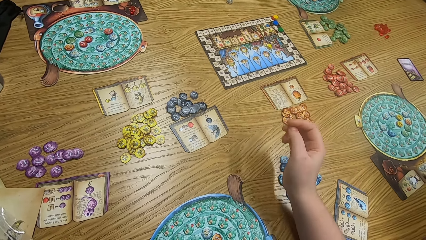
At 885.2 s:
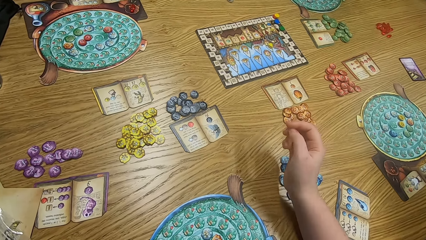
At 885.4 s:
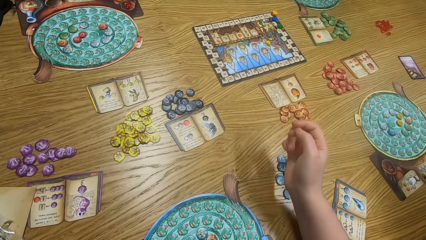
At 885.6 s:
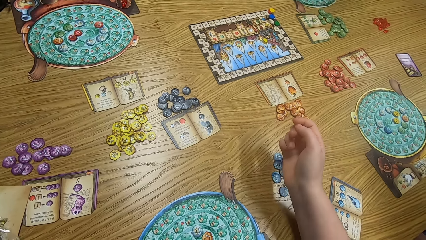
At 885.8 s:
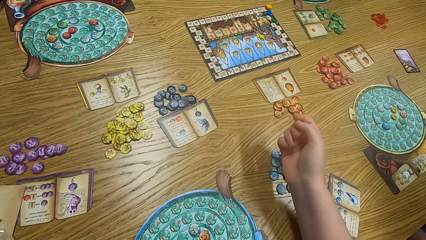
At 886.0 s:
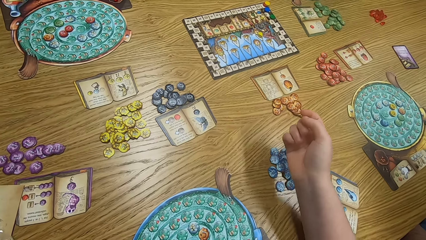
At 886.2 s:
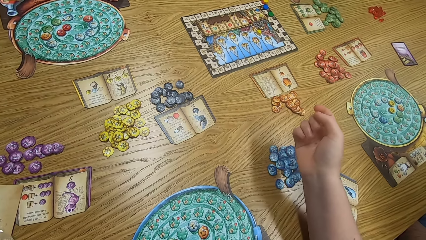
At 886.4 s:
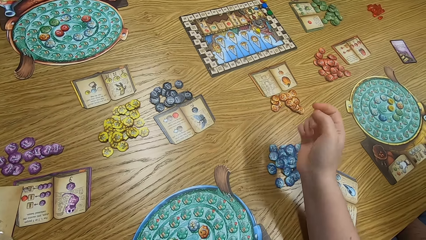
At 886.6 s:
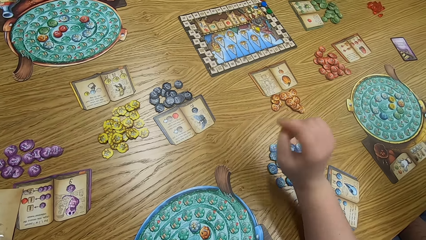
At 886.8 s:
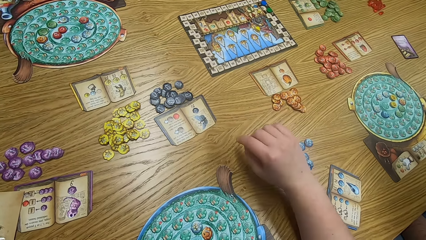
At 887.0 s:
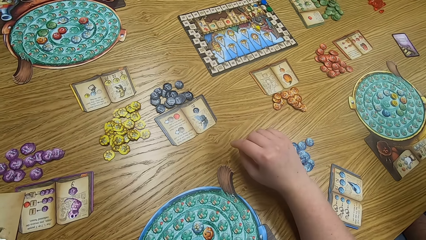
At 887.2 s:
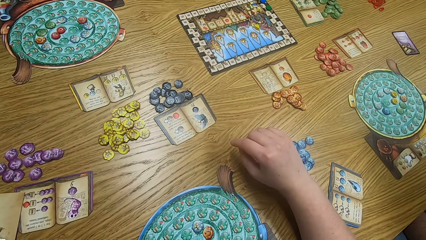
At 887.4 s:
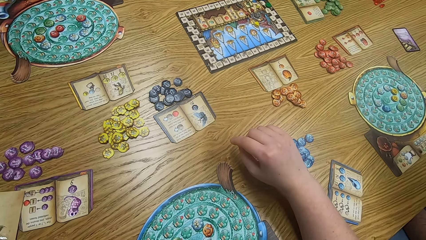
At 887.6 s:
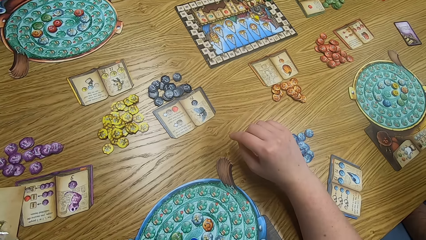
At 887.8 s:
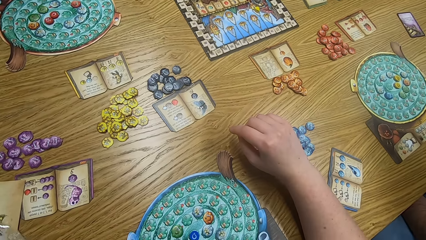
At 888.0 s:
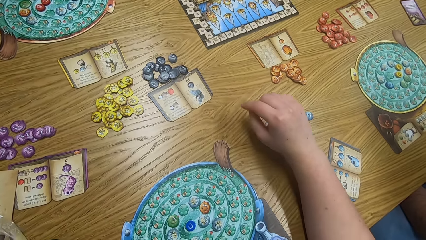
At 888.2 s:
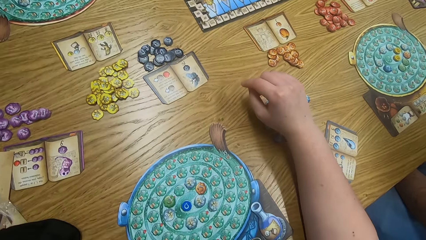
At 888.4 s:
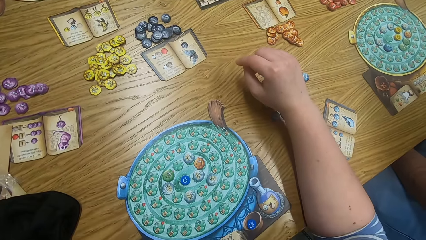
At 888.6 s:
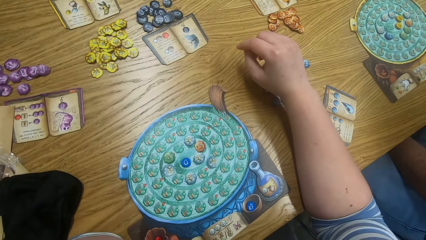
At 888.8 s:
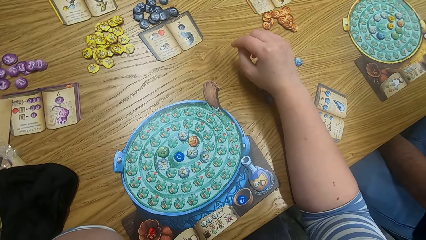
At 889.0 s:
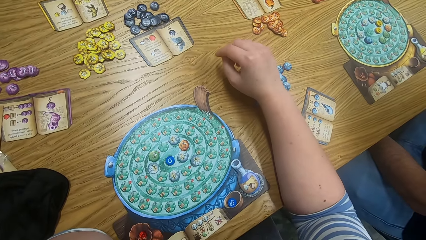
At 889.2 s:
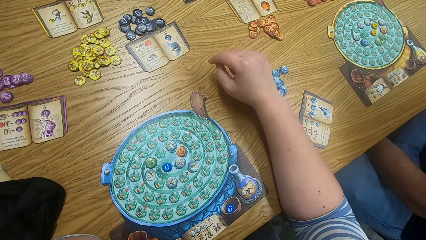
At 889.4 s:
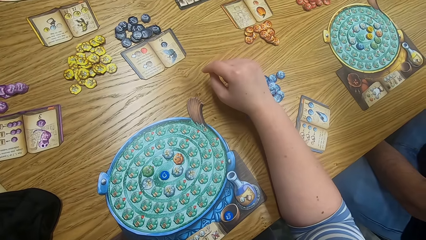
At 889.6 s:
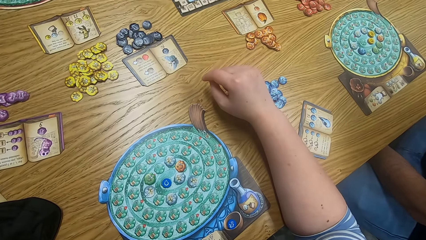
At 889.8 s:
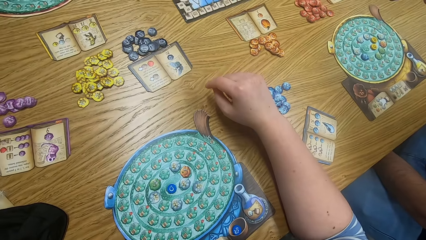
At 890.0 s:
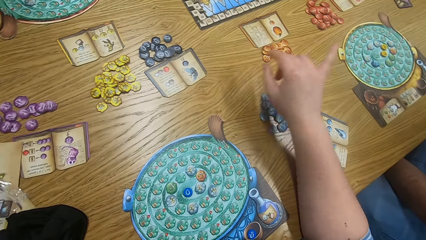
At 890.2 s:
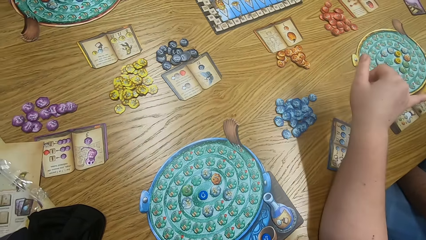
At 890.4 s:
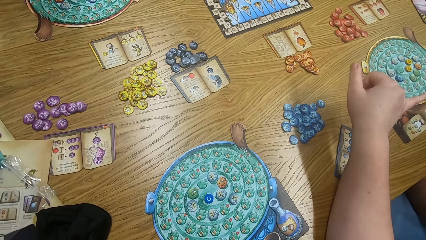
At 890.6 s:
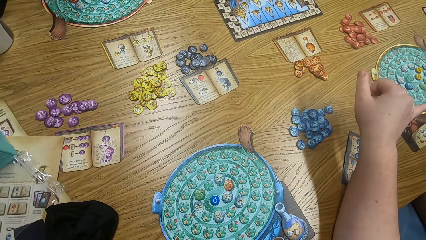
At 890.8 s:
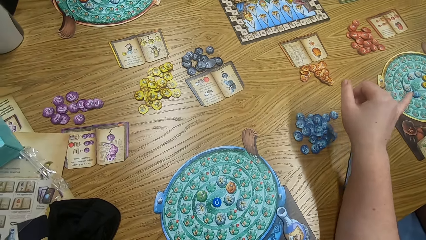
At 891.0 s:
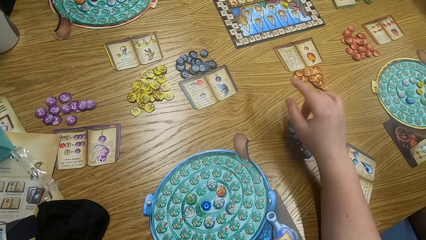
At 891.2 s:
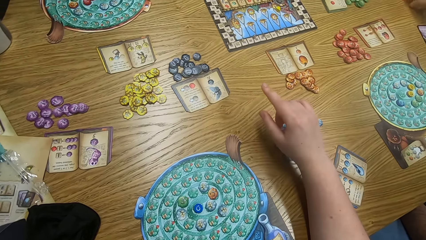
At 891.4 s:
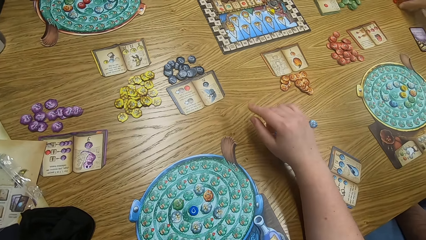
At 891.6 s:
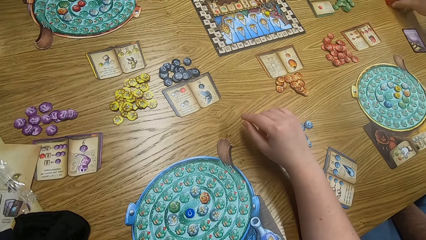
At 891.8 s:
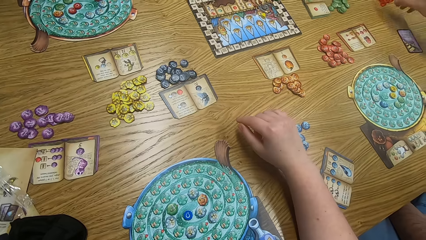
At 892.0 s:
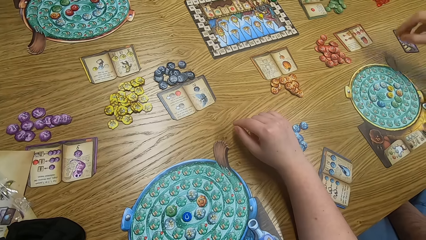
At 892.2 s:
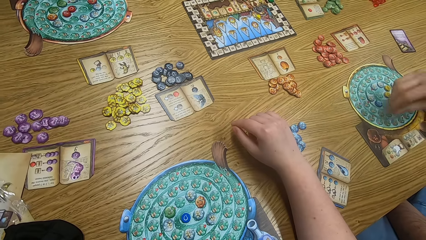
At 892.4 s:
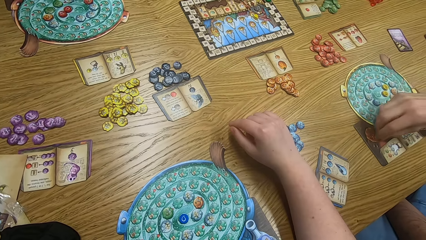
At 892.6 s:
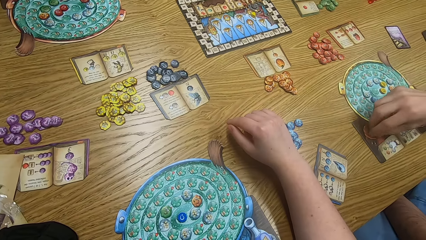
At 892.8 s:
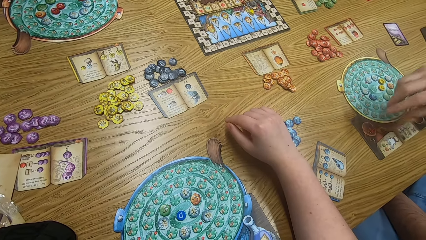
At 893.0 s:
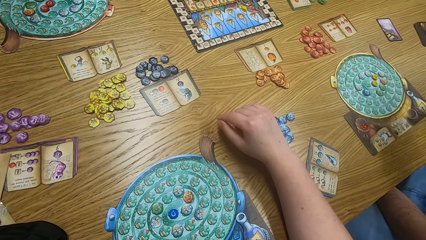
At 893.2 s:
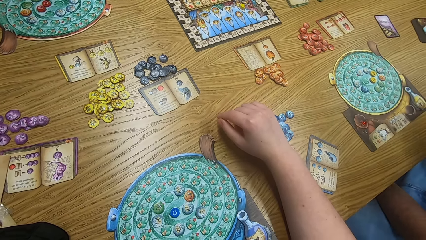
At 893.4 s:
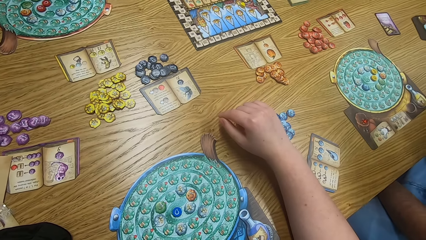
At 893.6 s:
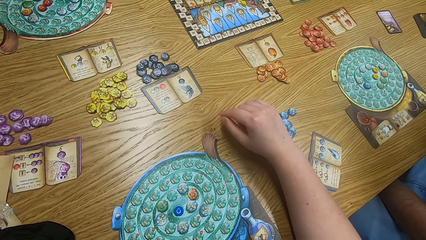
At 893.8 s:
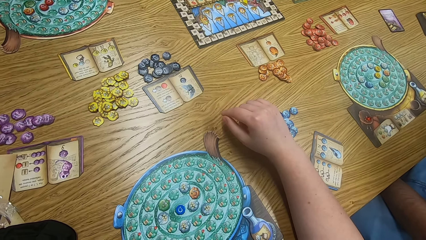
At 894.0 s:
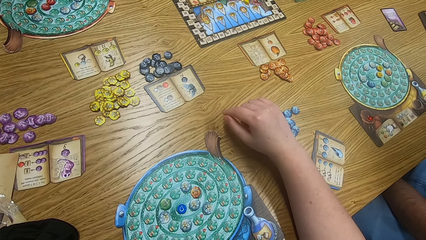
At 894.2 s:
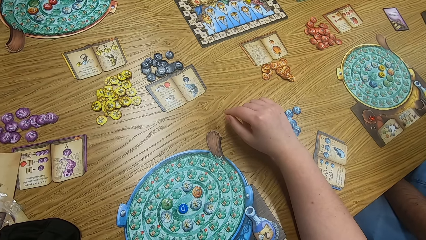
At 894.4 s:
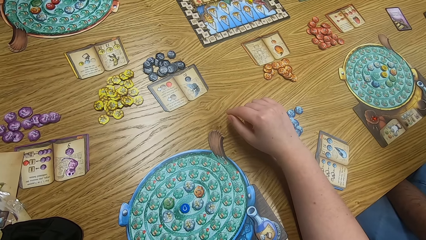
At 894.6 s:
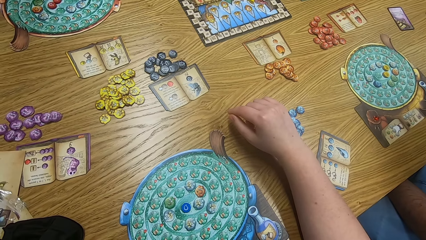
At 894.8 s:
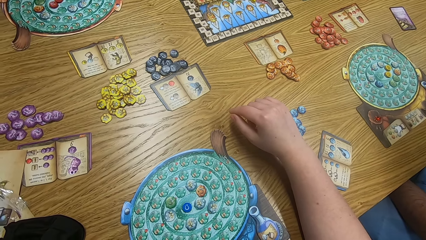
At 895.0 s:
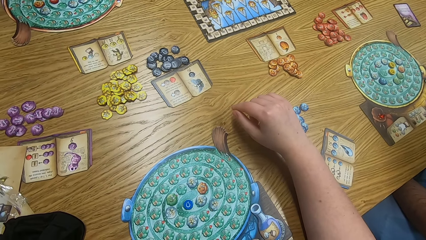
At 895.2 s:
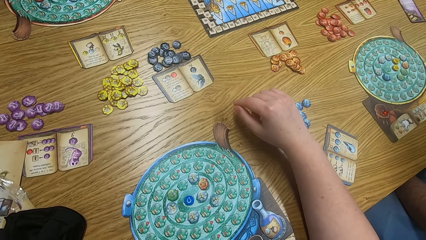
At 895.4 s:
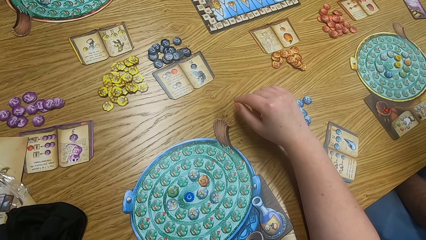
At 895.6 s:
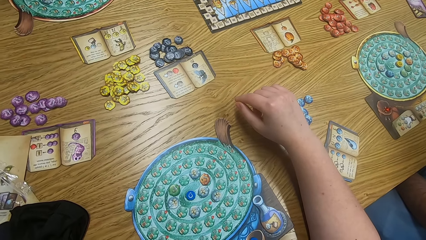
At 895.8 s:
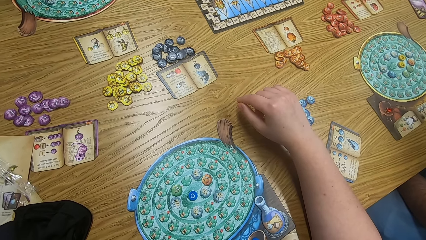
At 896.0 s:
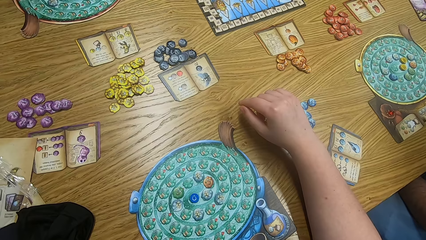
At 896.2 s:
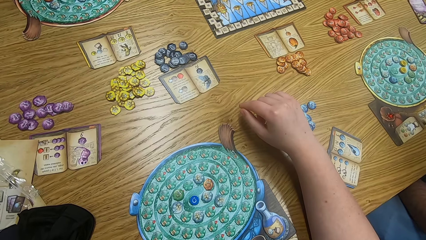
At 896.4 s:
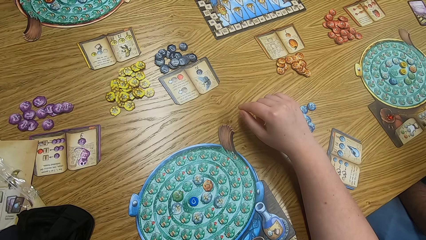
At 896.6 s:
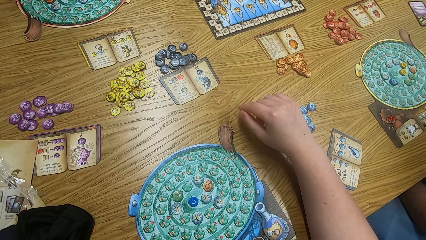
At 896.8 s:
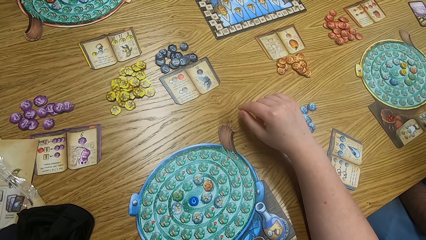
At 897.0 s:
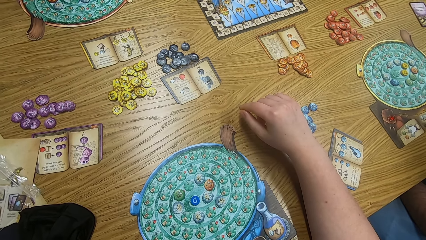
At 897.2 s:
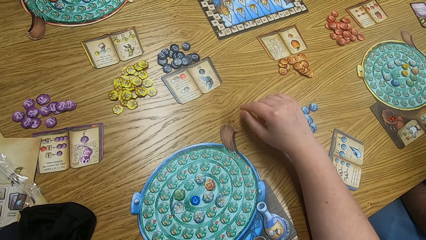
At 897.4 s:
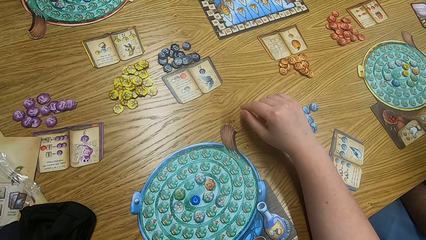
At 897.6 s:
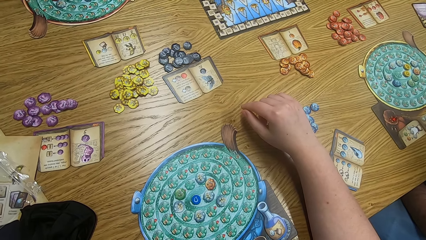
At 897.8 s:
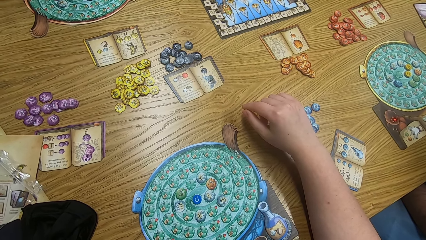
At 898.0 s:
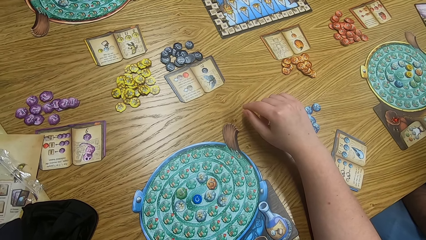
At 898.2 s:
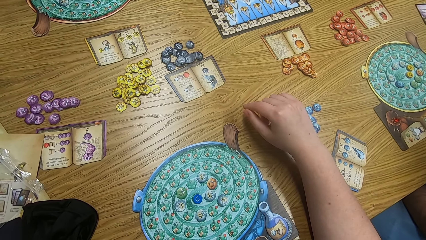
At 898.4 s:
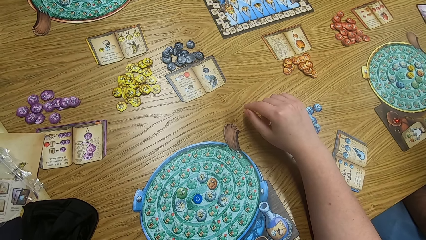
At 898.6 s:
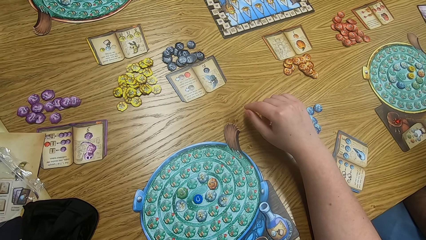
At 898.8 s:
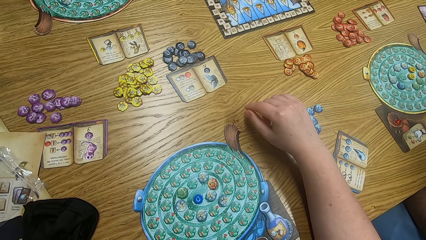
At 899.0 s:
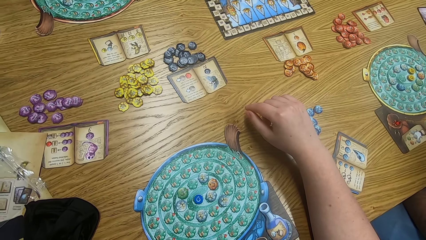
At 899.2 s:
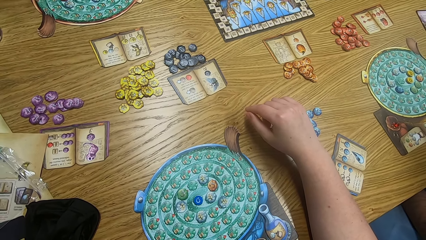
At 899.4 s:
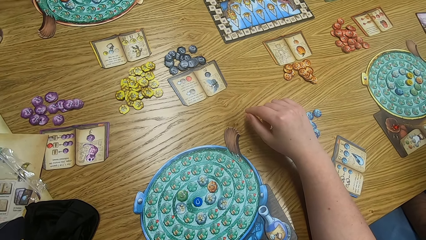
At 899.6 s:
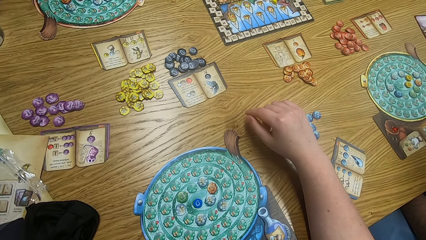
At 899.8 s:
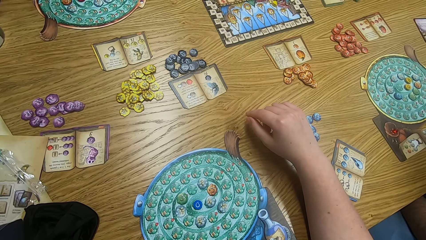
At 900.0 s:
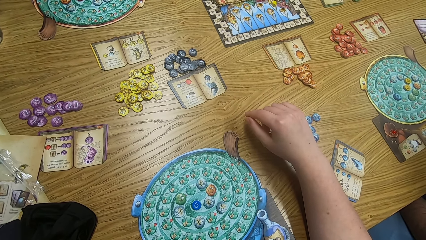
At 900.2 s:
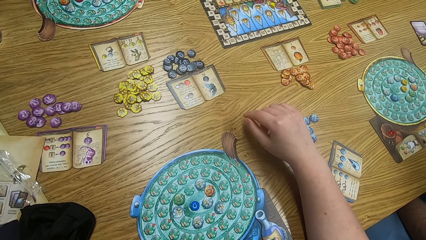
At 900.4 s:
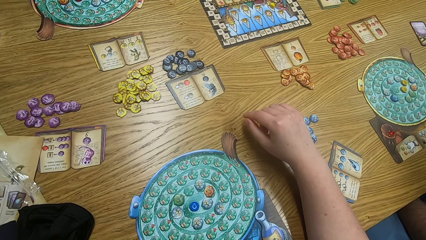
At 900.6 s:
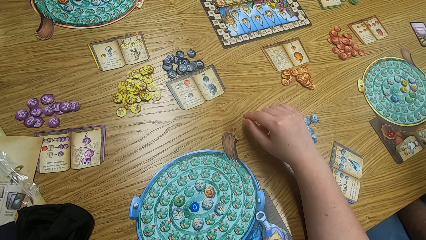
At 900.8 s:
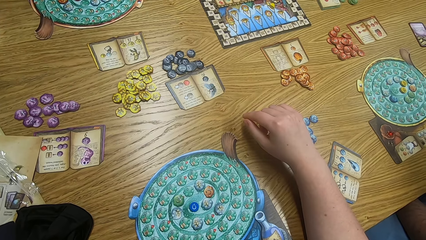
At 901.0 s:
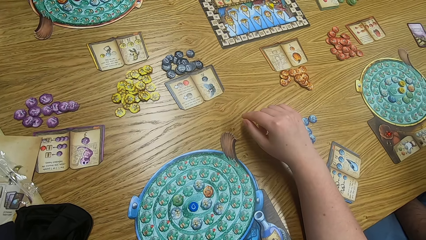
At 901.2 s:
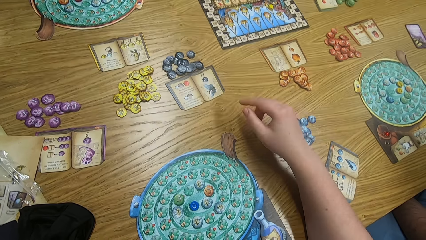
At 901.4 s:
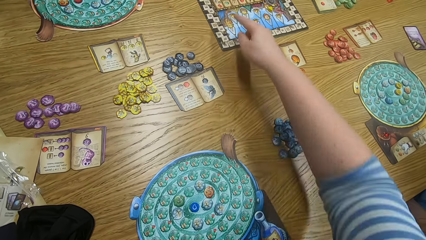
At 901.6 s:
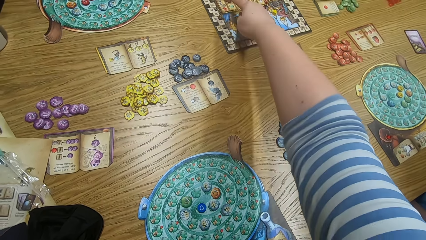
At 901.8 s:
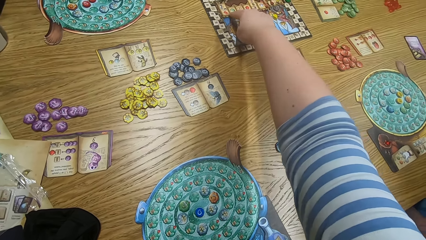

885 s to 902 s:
The camera wearer supports the hand on the table. They look around. They support the hand on the table. They point at a man. They look around and move the hand. They look around. The man plays scrabble.
